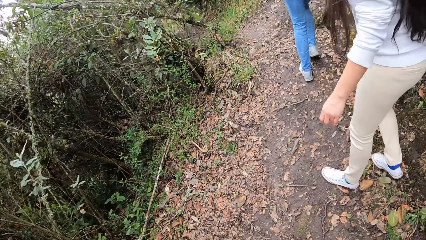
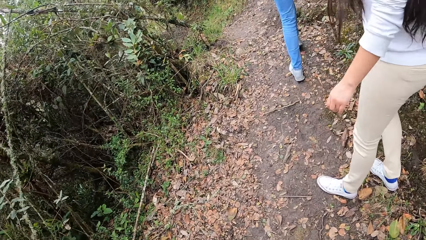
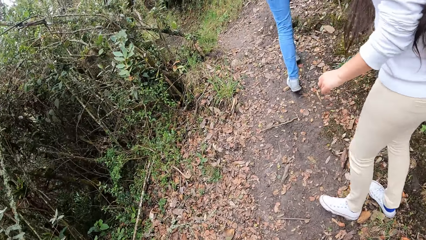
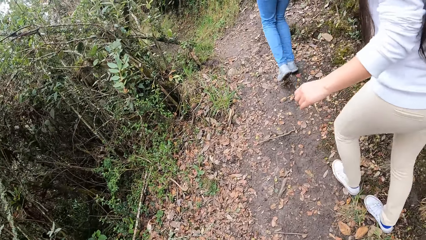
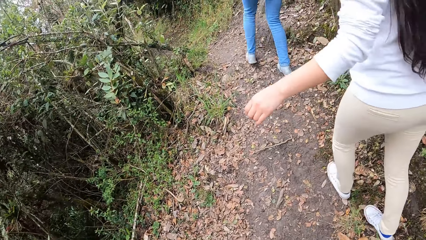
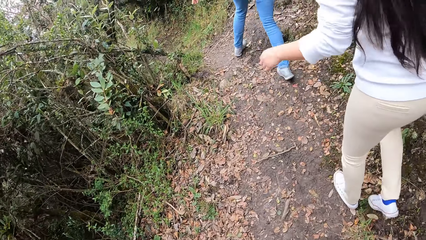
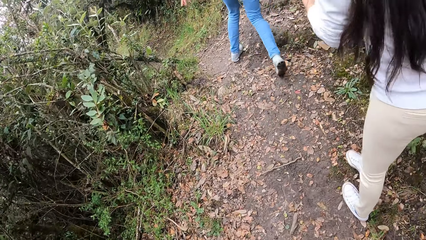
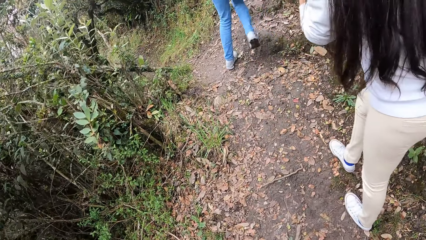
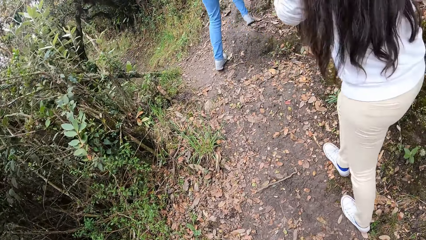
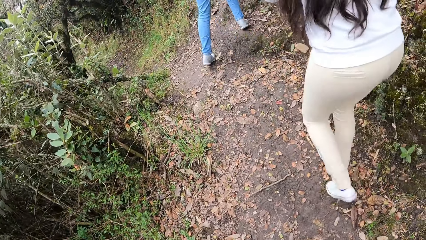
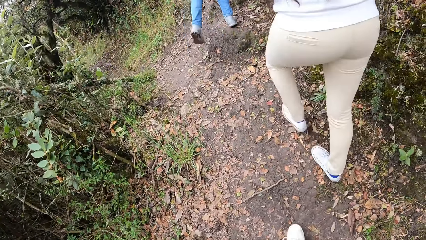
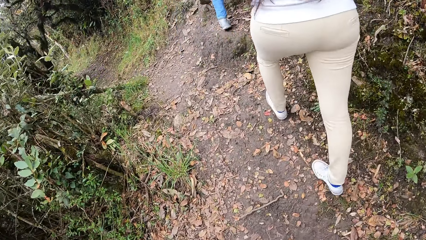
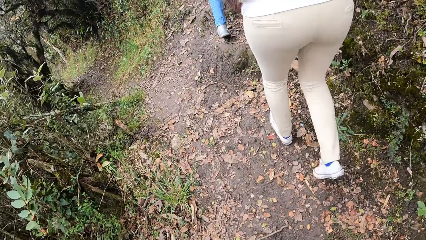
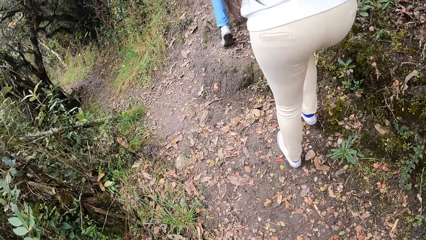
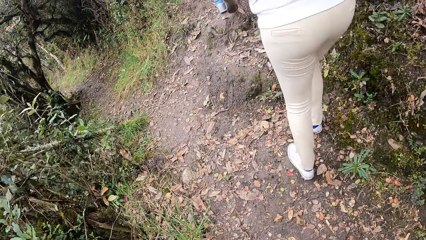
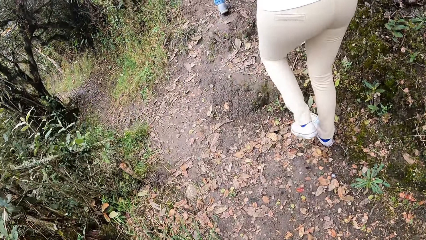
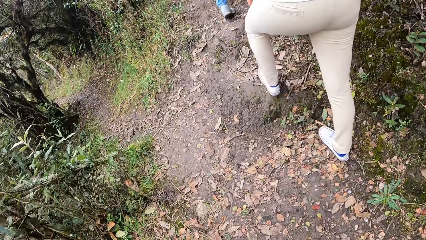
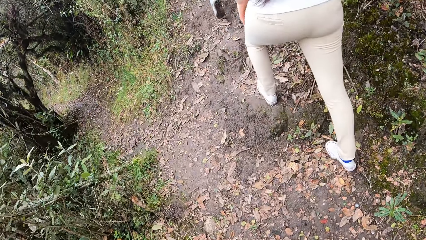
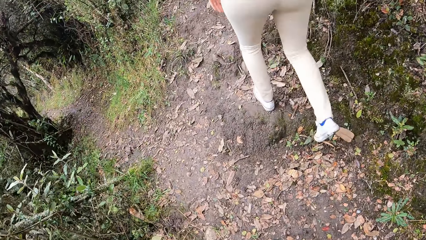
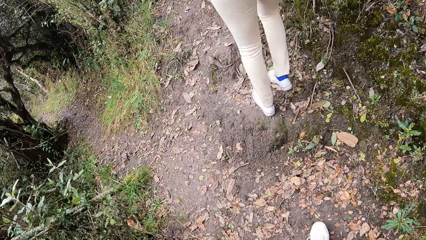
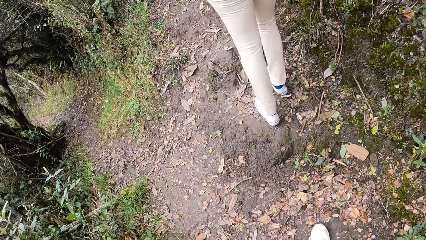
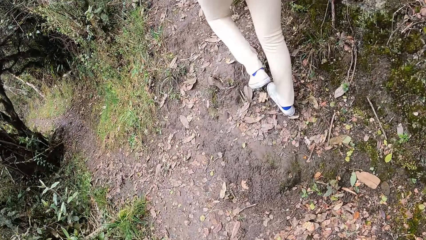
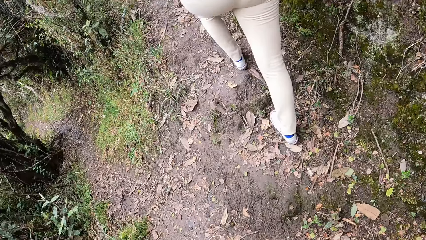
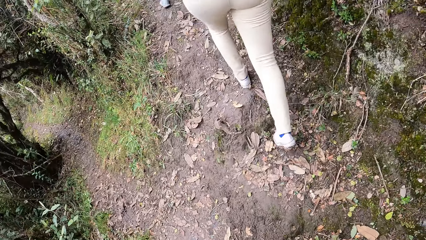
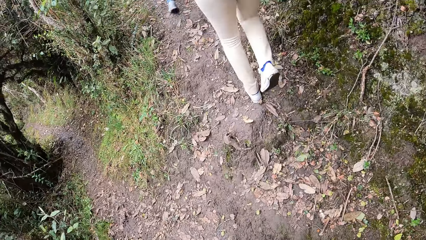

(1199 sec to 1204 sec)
The camera wearer walks around.

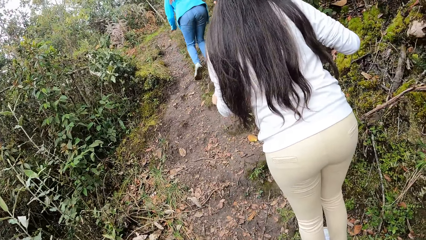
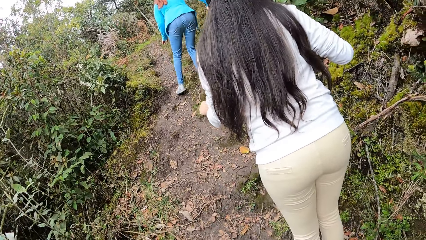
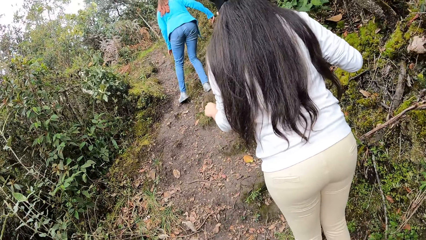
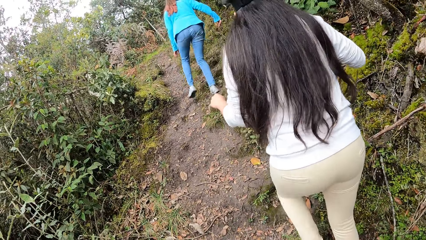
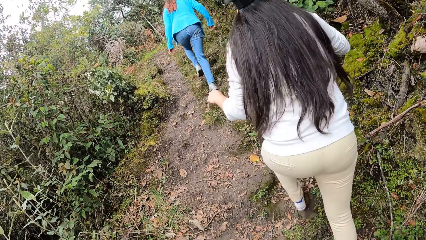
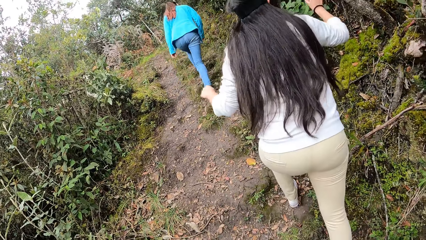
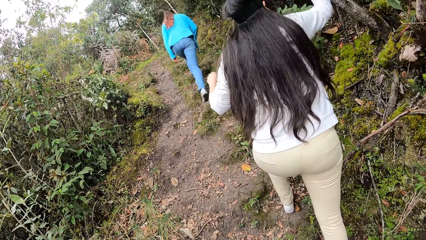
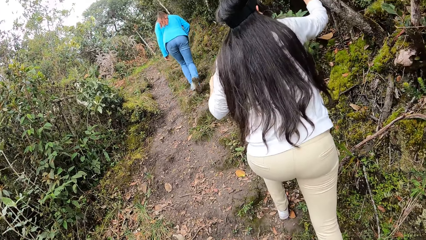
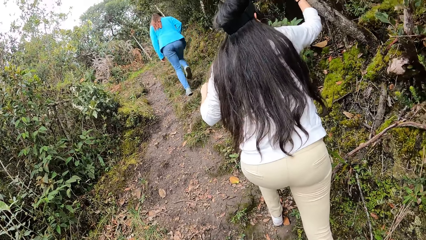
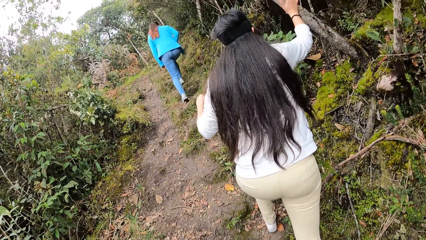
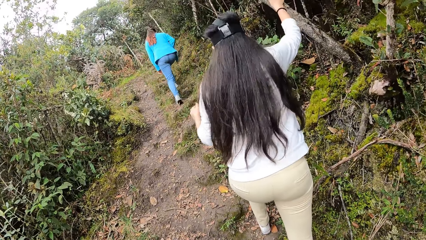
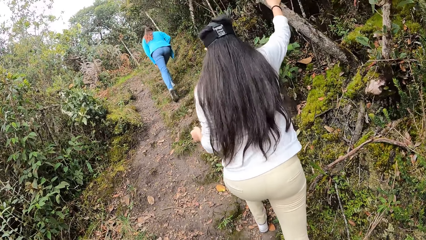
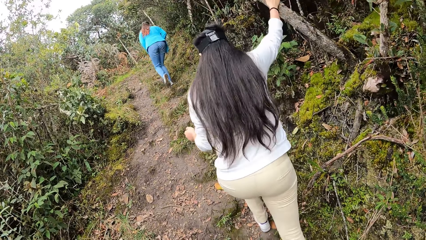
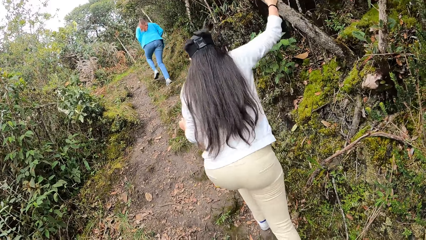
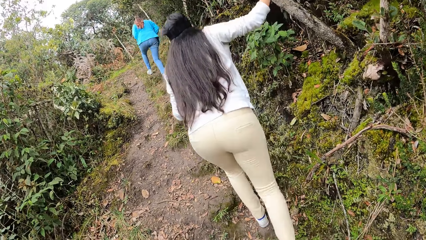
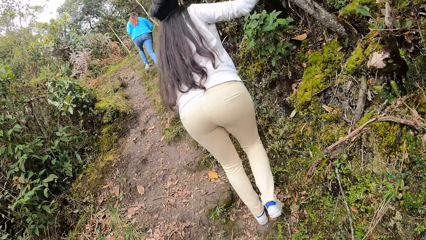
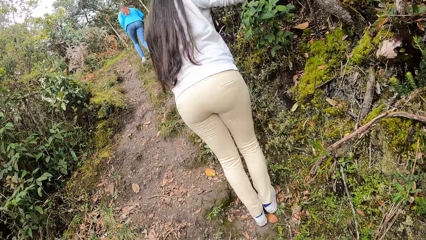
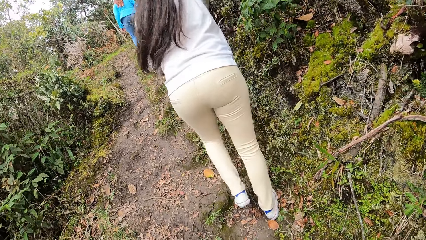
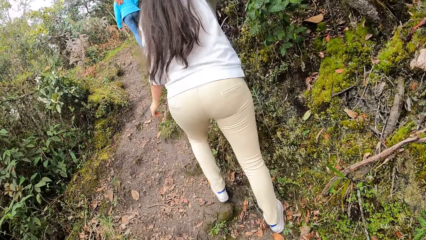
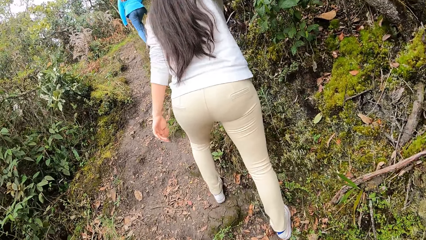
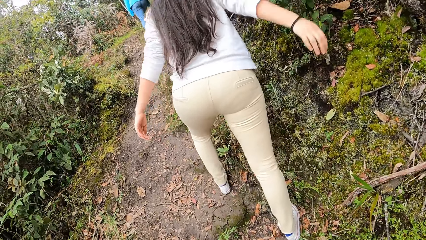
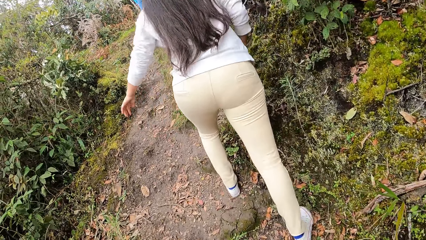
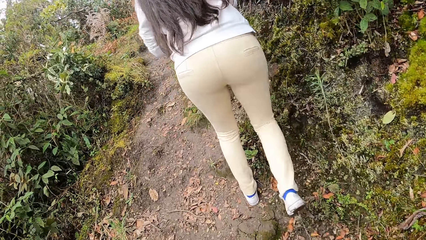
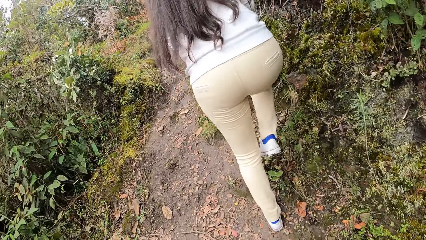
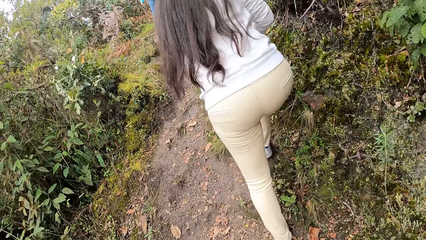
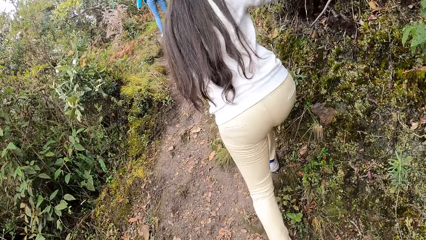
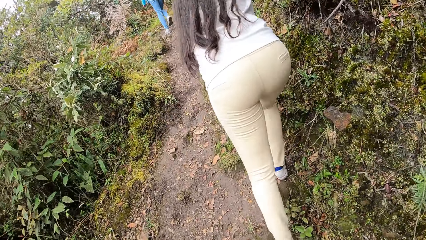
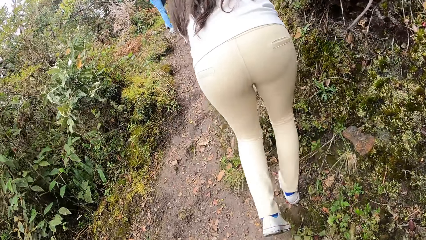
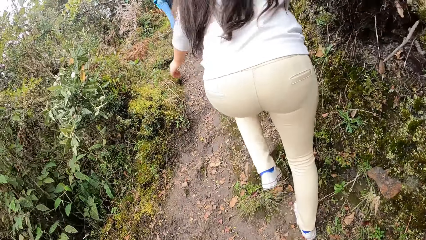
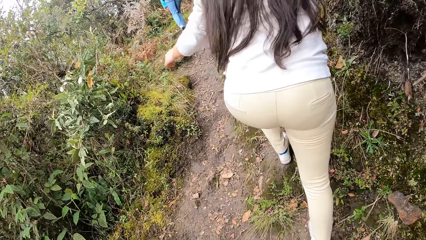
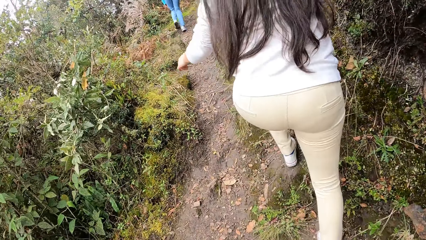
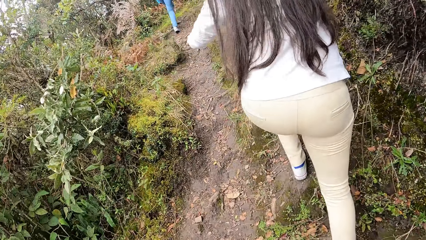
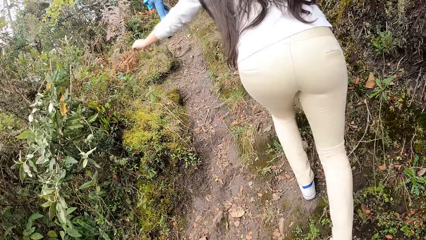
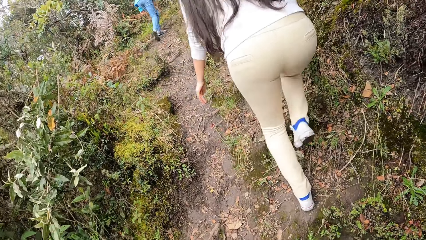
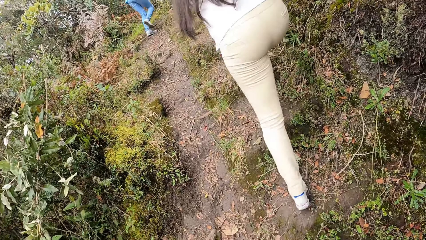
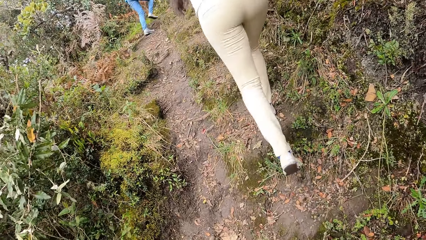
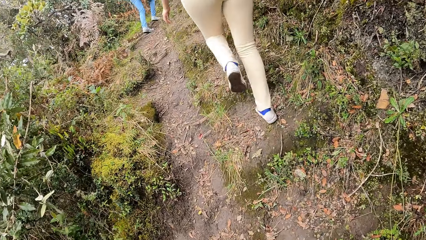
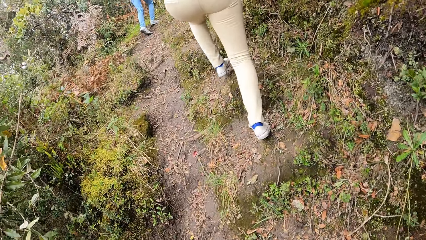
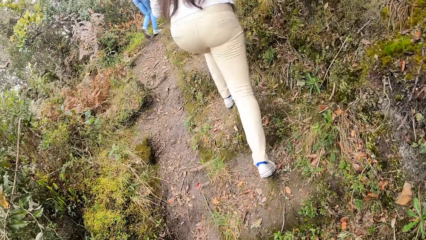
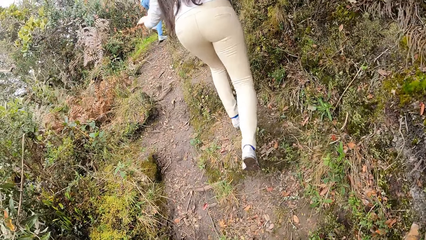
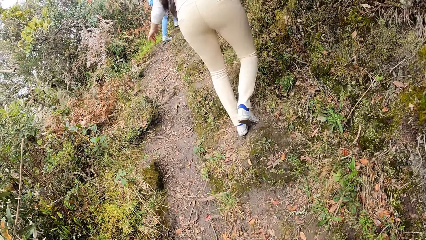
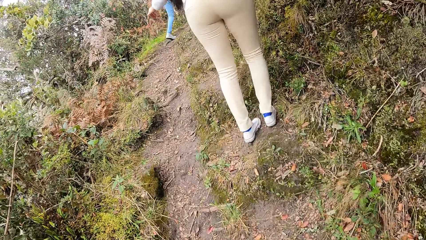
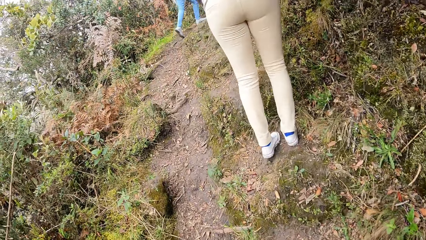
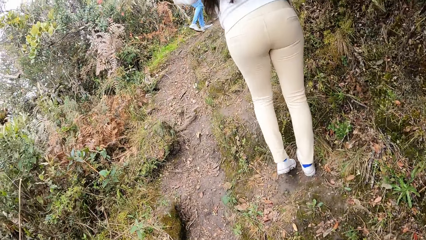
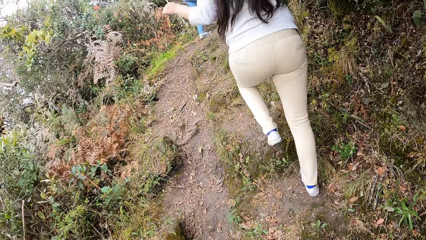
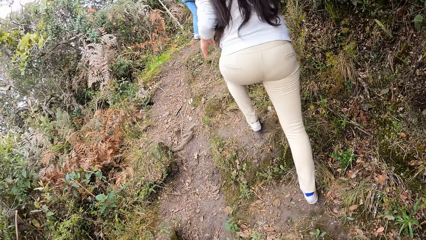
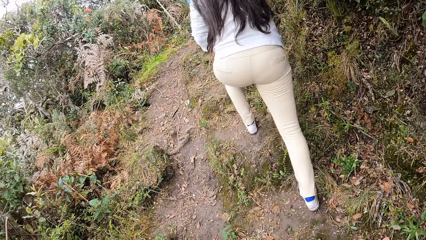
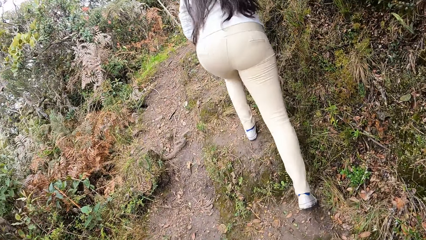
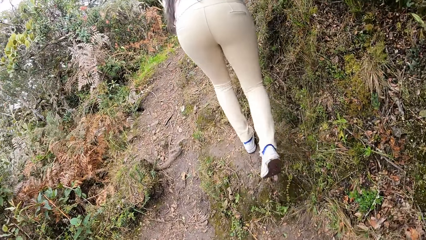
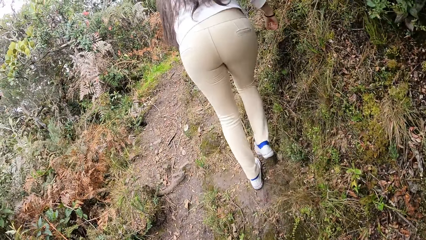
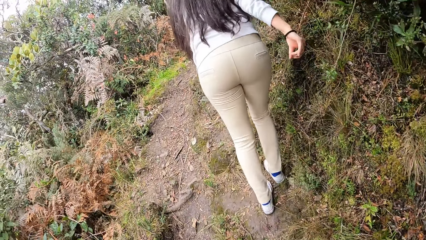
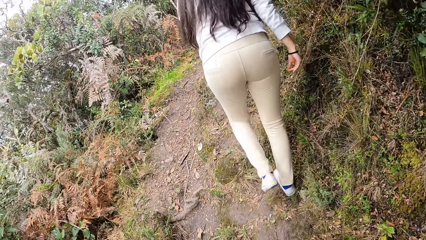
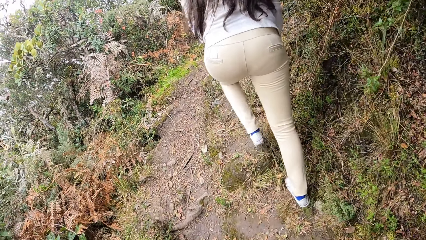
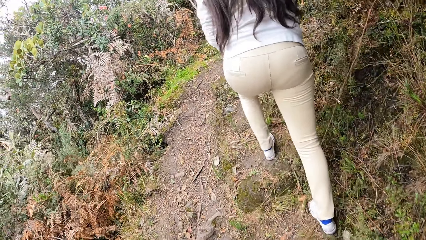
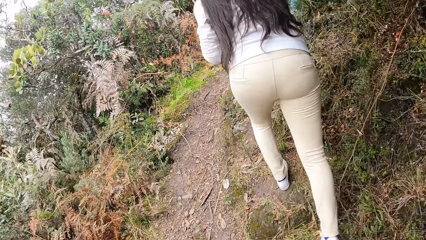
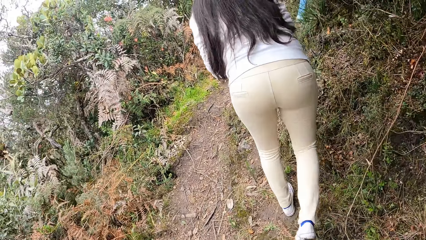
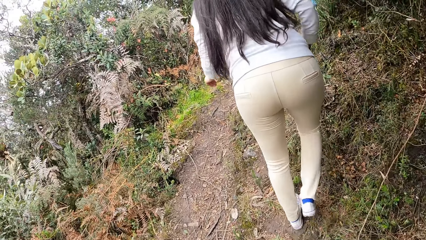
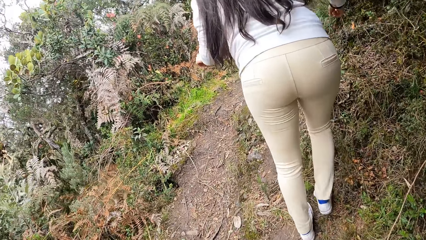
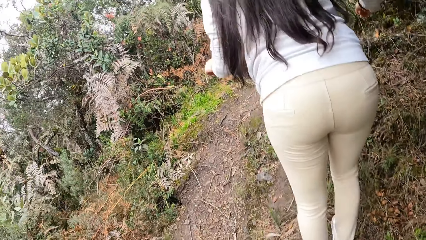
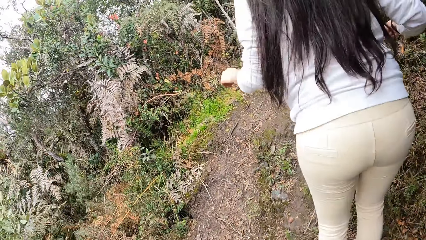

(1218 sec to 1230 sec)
The woman touches a tree with her right hand.
